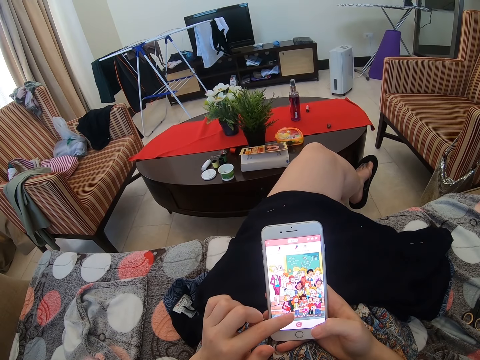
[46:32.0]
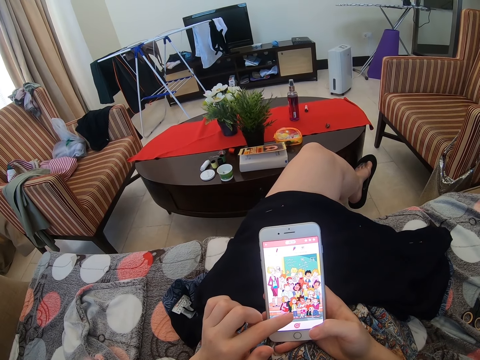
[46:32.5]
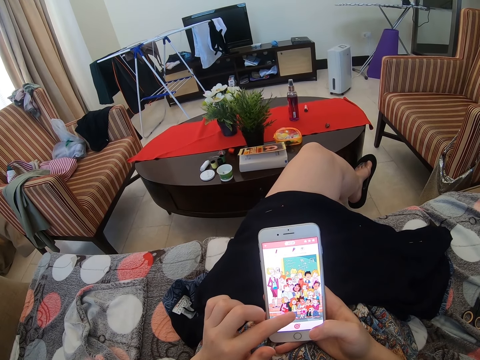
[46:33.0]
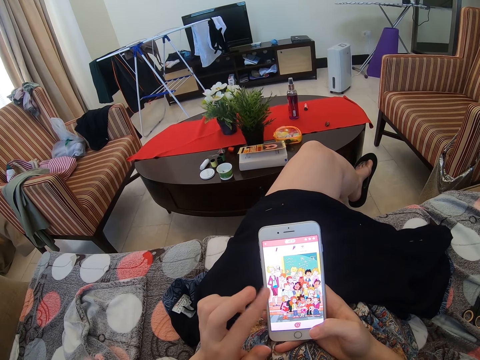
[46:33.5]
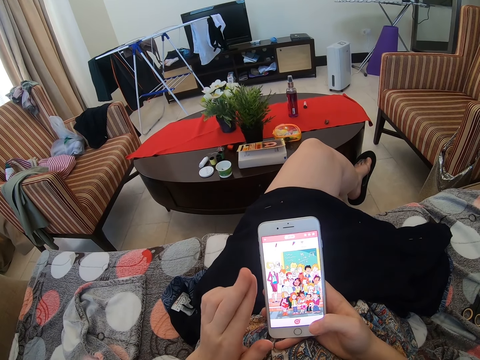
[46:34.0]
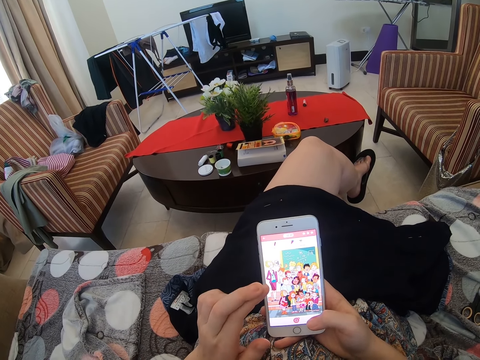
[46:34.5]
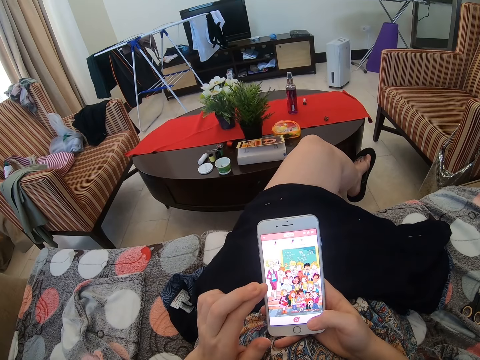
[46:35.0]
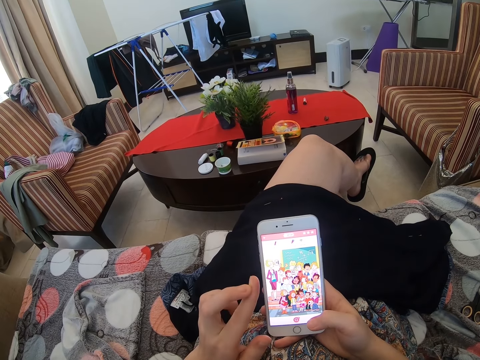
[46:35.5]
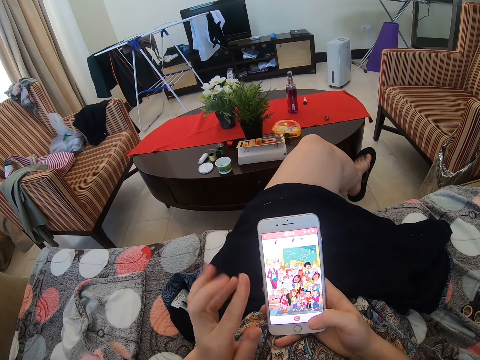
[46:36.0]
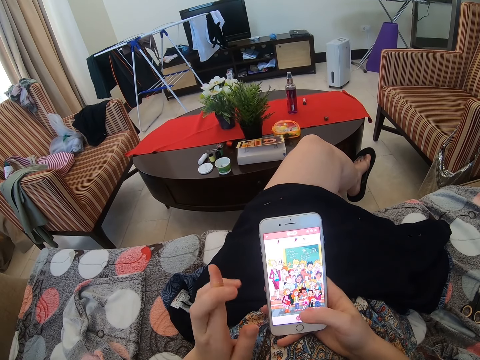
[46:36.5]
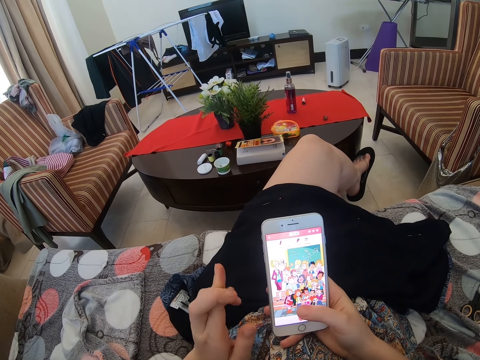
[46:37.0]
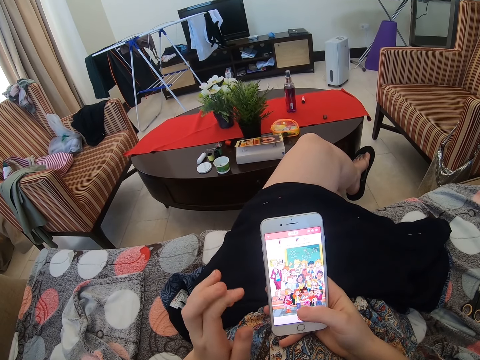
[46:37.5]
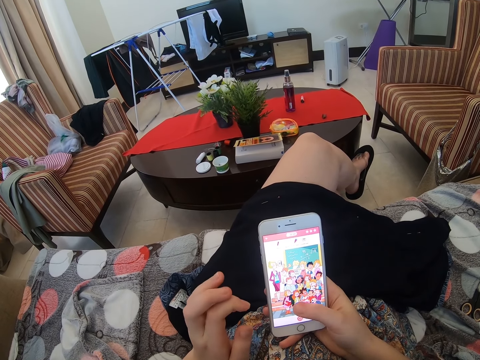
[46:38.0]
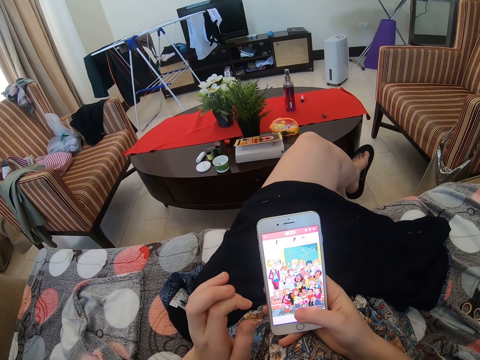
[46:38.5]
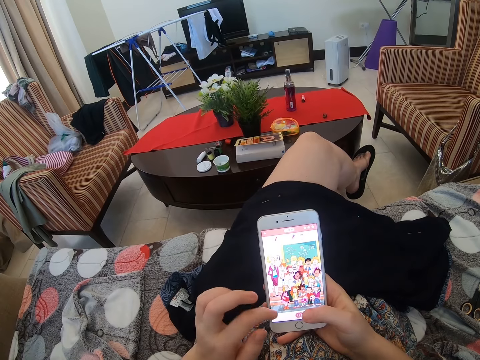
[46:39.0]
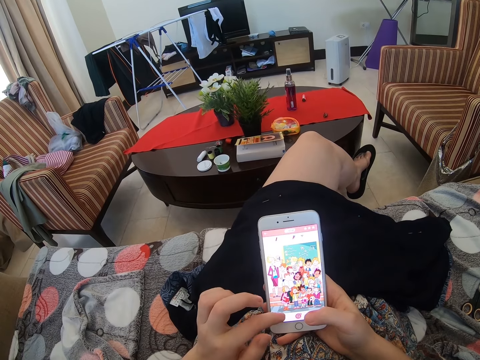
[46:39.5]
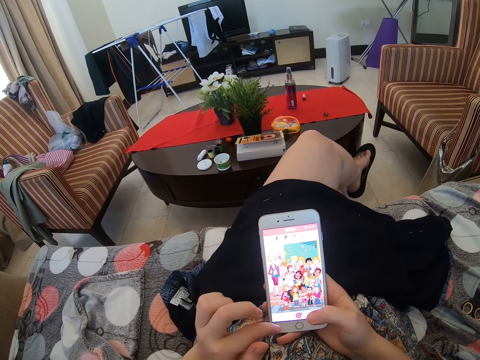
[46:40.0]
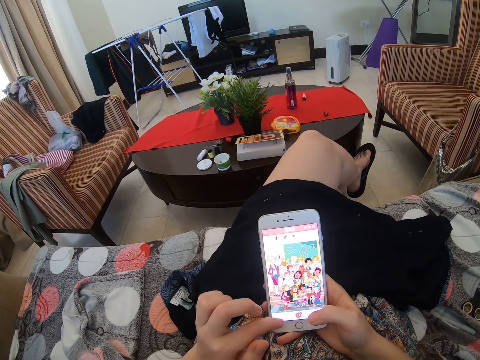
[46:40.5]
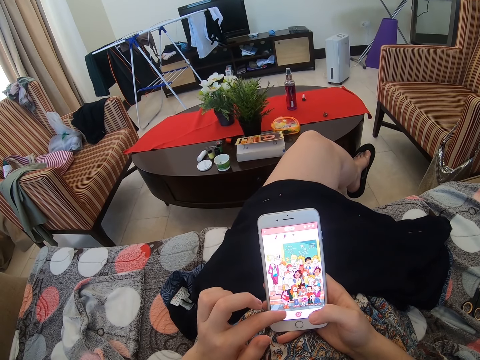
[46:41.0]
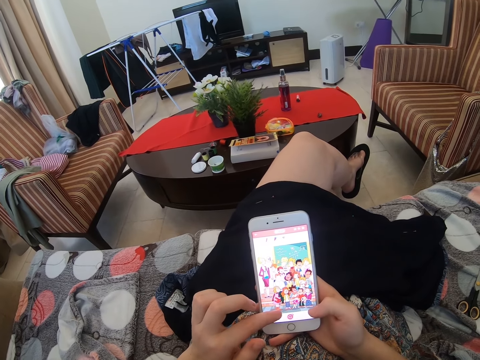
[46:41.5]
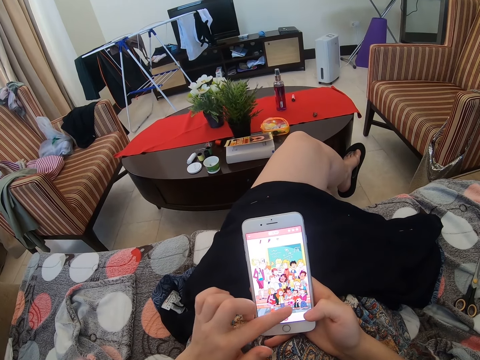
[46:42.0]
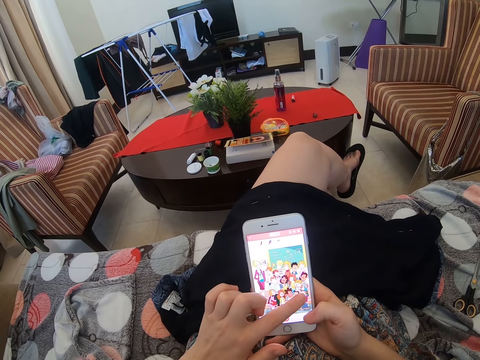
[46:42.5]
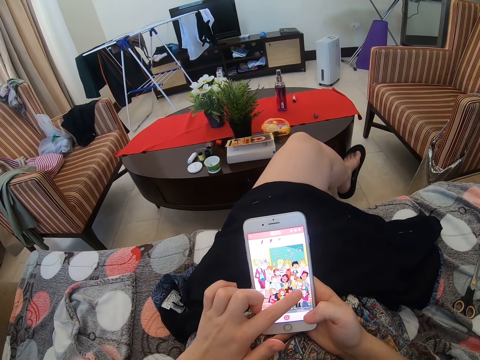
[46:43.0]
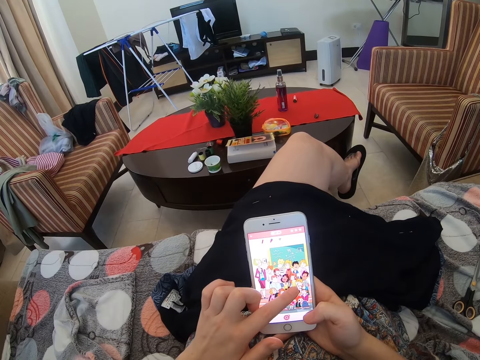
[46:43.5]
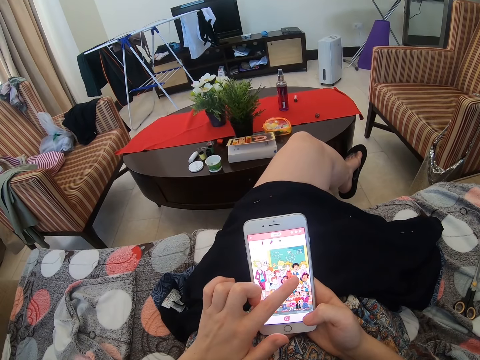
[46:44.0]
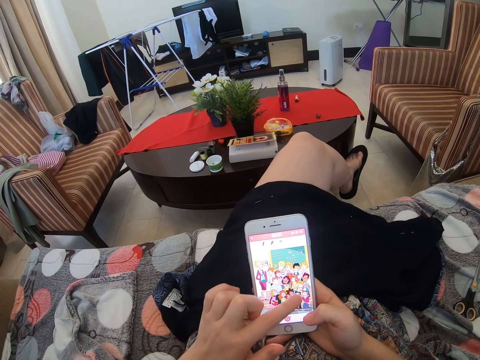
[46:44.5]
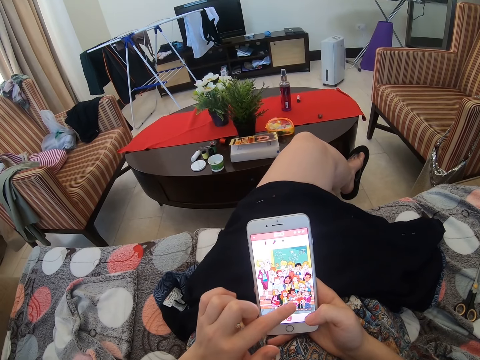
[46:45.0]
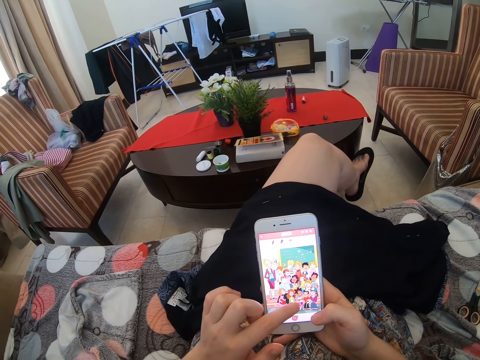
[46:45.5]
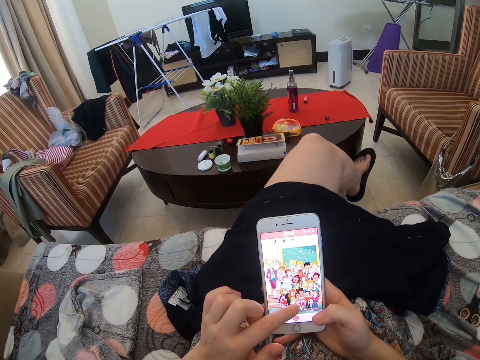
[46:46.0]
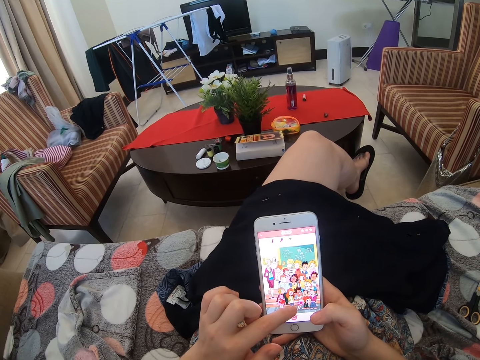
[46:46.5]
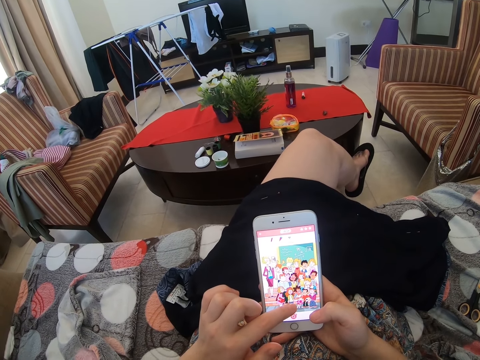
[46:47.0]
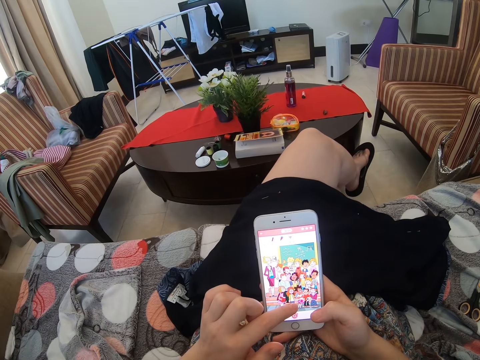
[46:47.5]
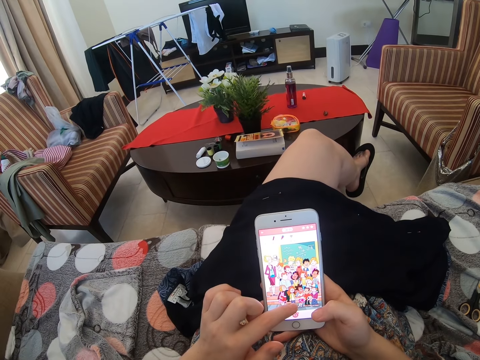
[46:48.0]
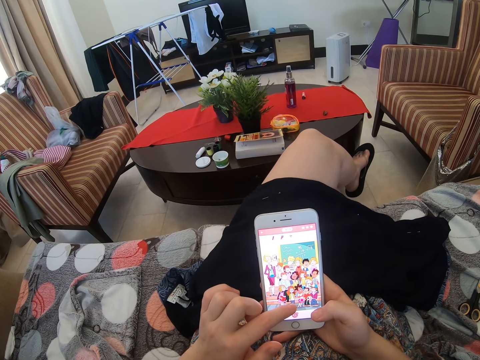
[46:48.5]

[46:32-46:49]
The camera wearer scratches their fingers. They combine their fingers. They scroll the phone. They touch the phone. They scroll the phone.

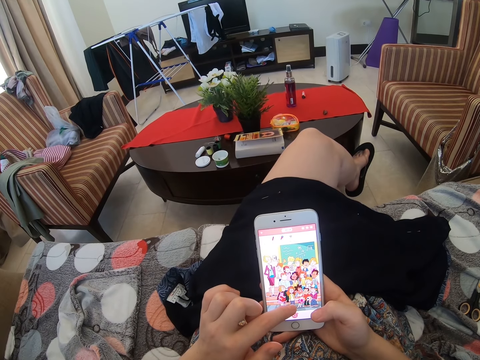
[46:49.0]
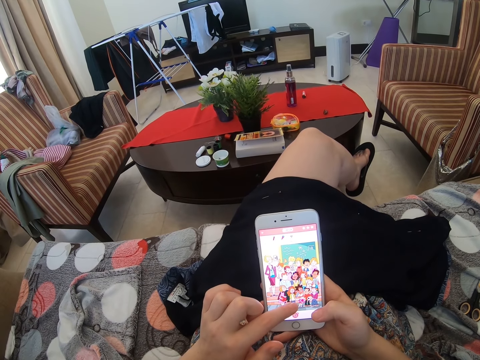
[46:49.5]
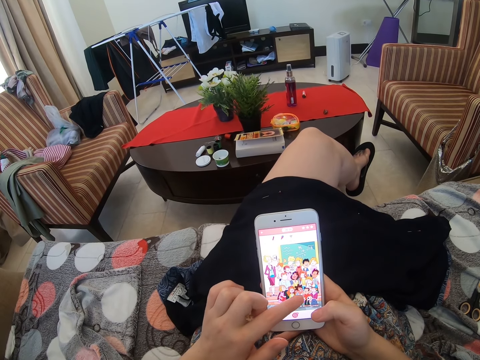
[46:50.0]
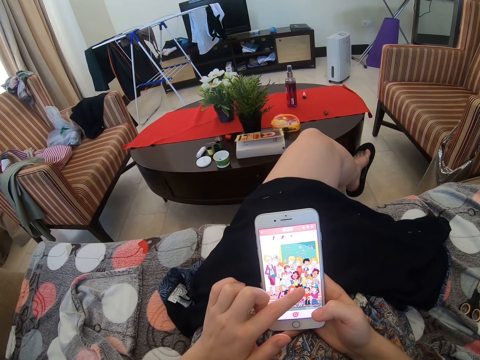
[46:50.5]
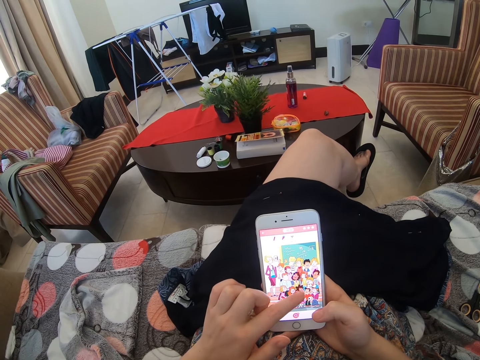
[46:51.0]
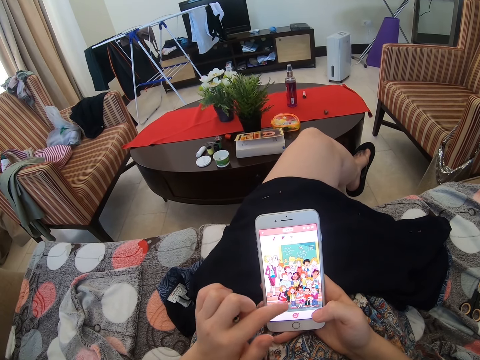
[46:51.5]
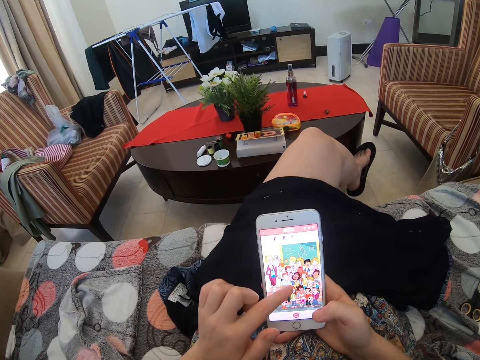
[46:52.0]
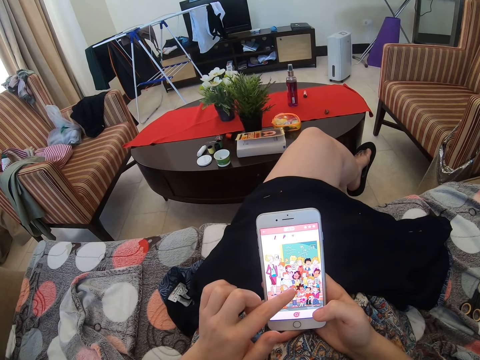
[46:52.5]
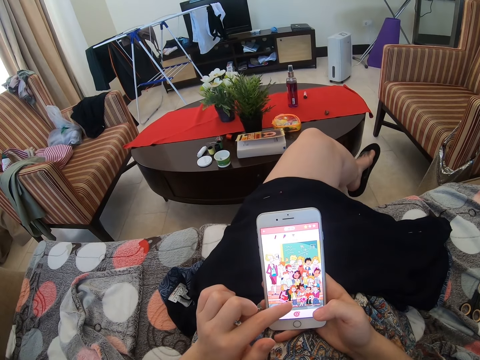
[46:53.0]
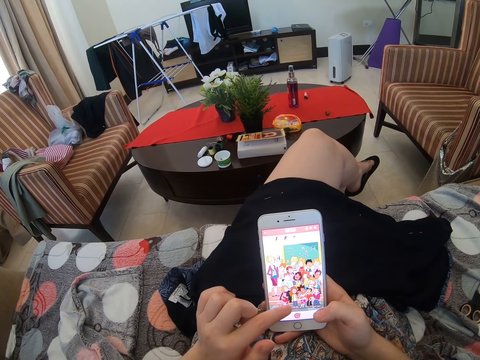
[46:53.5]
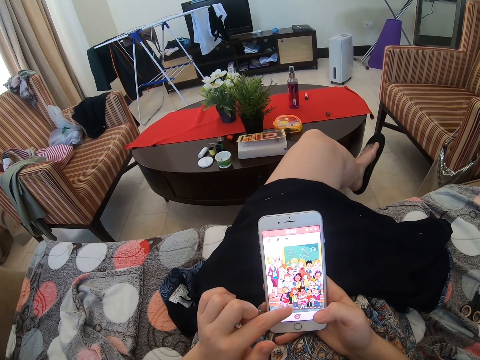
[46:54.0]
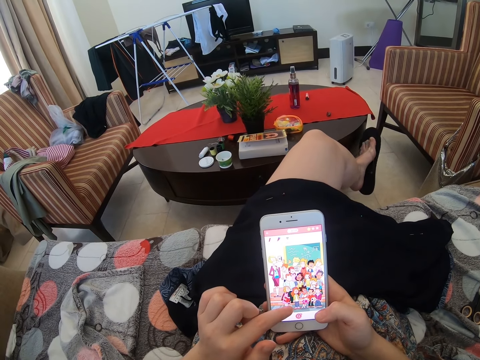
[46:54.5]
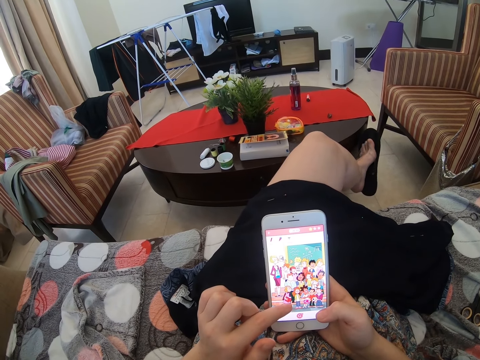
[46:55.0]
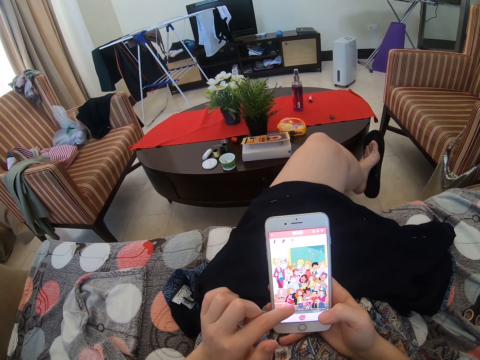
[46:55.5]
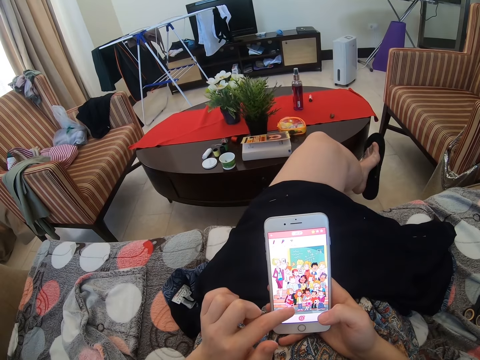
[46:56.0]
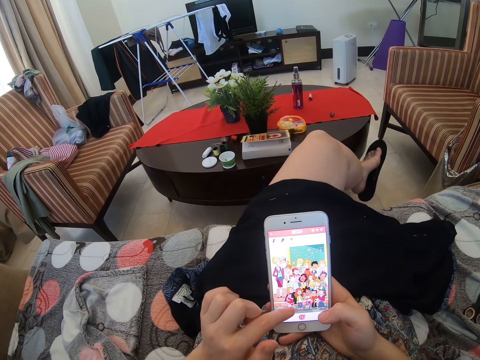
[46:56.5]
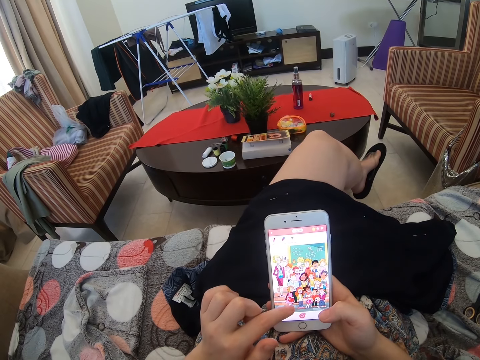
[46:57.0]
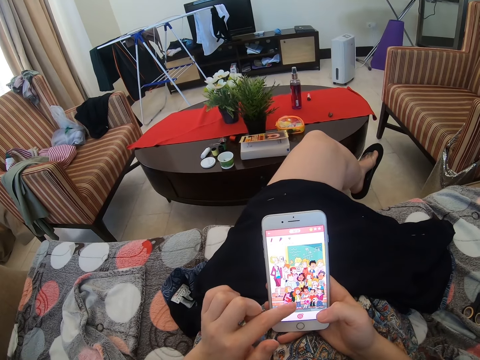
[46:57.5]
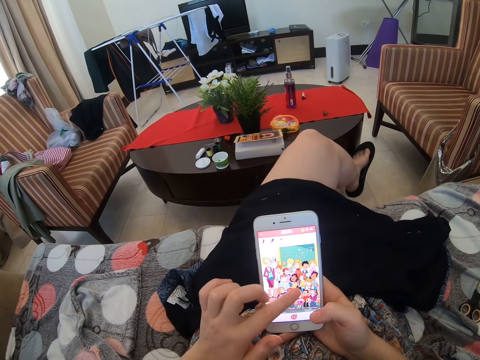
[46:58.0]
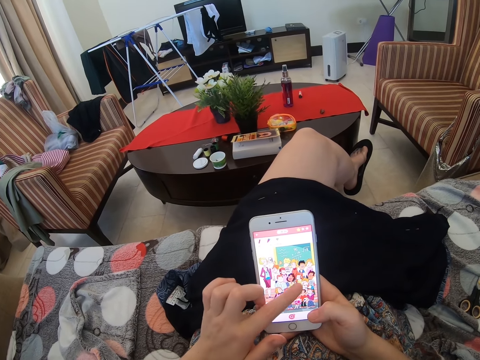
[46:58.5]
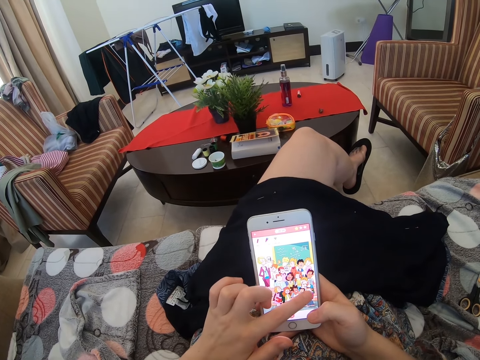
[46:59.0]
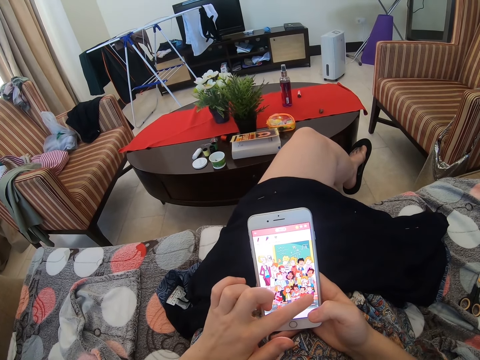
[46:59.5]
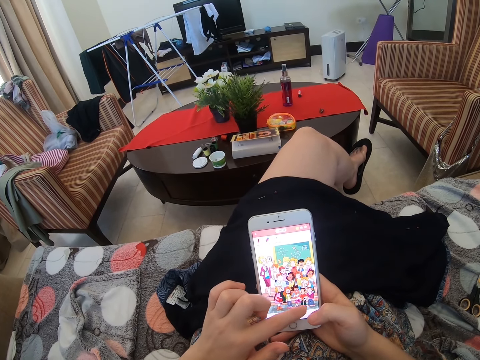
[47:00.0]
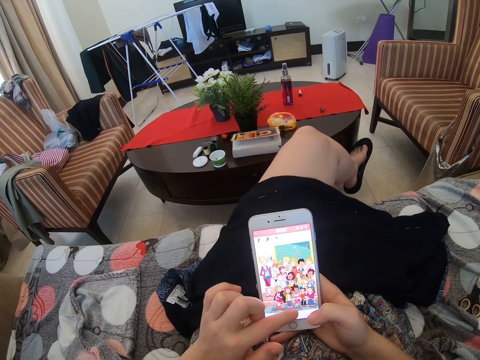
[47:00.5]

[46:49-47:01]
The camera wearer scrolls the phone. They play a game.
